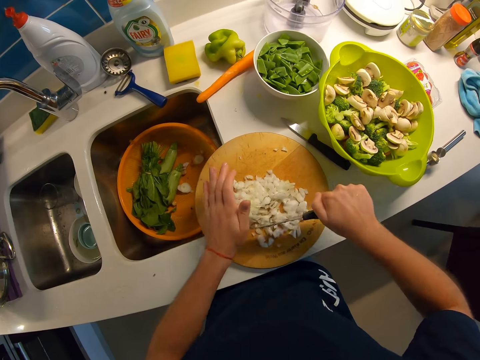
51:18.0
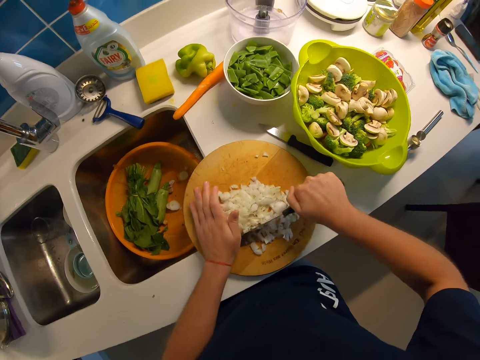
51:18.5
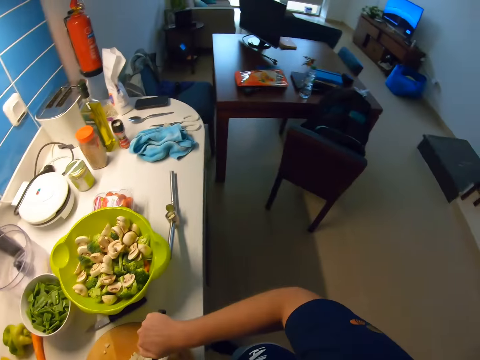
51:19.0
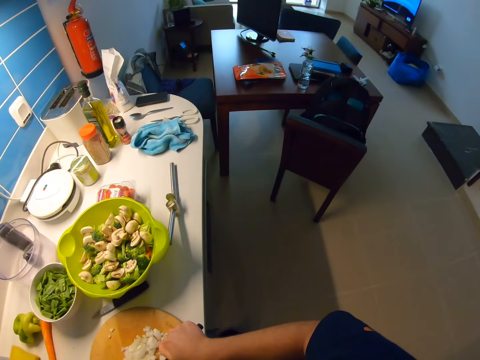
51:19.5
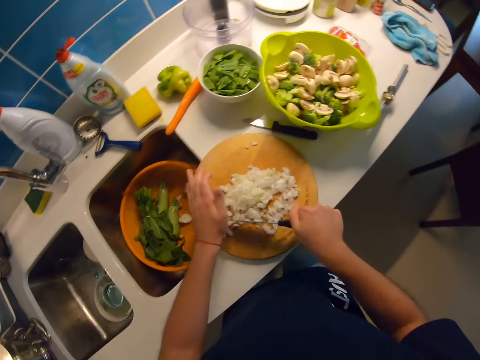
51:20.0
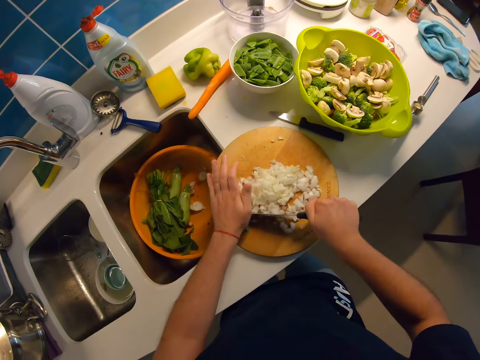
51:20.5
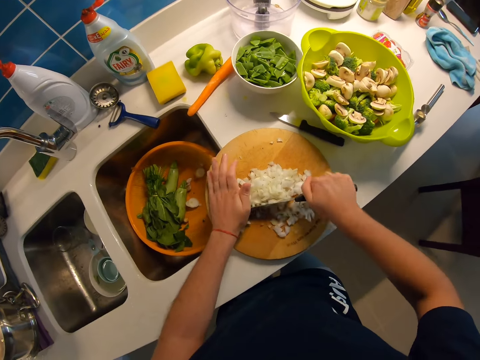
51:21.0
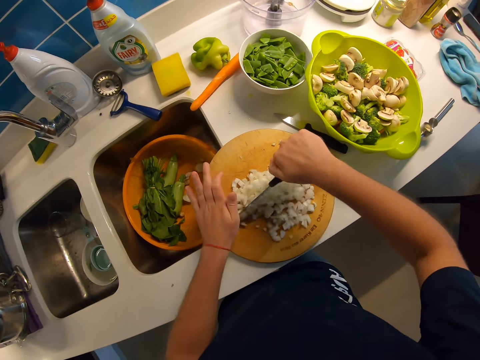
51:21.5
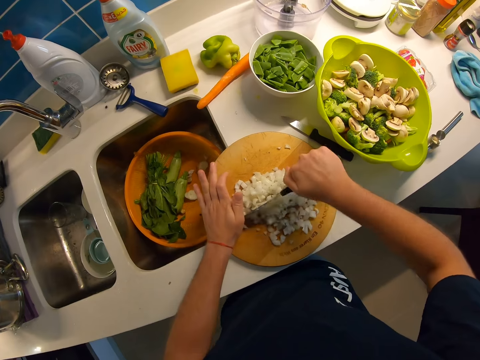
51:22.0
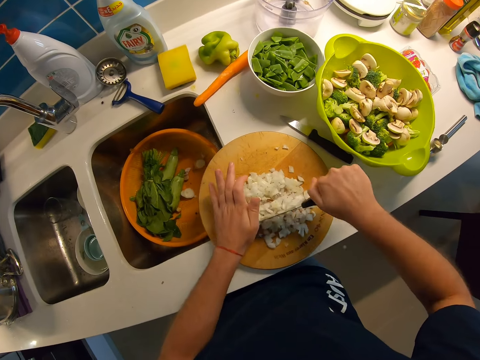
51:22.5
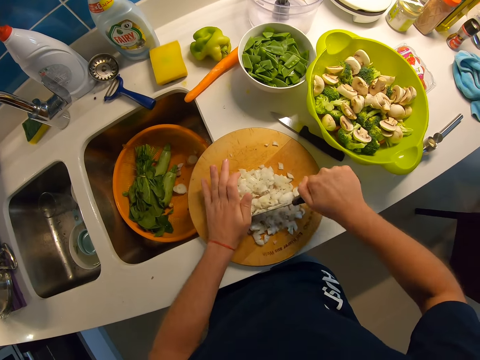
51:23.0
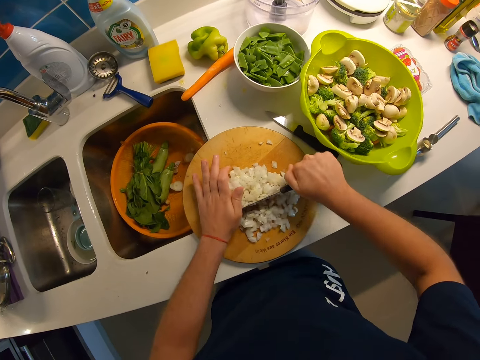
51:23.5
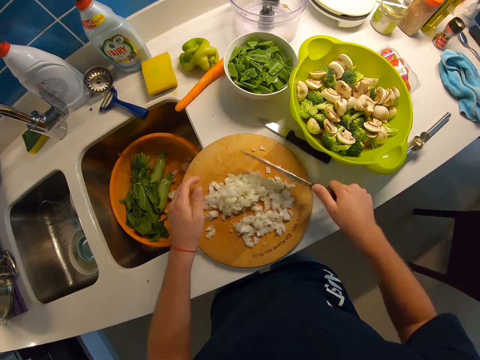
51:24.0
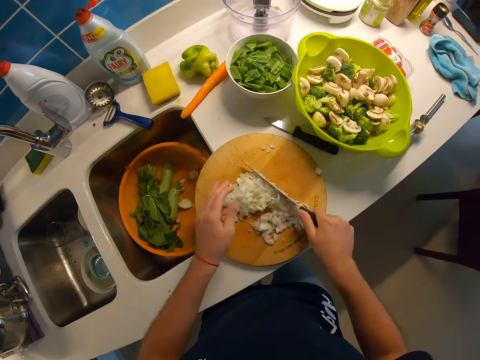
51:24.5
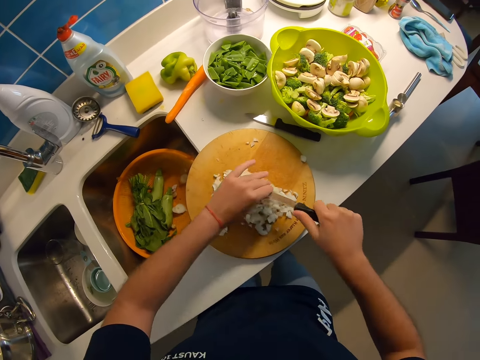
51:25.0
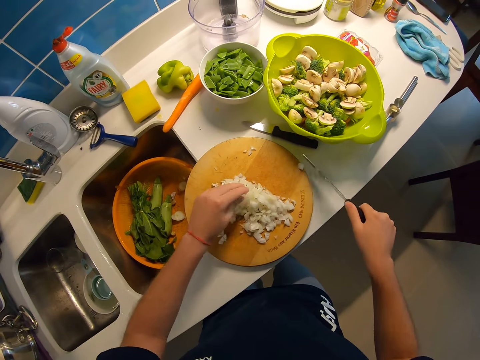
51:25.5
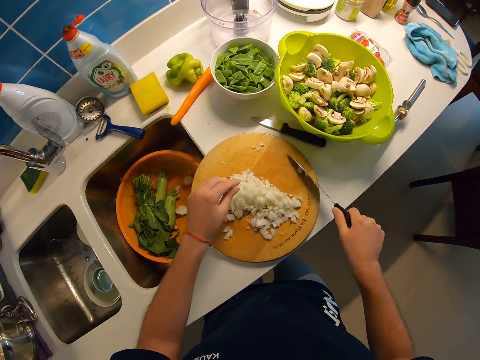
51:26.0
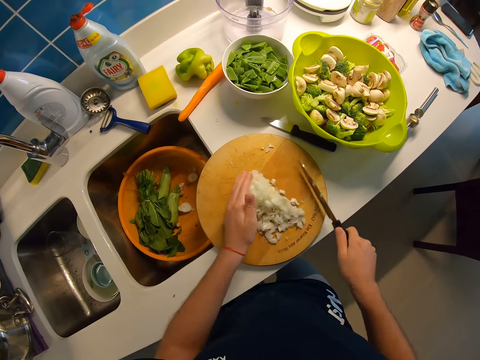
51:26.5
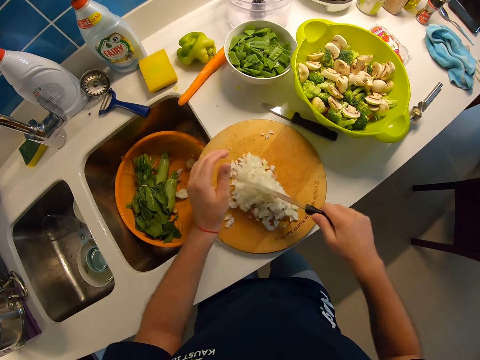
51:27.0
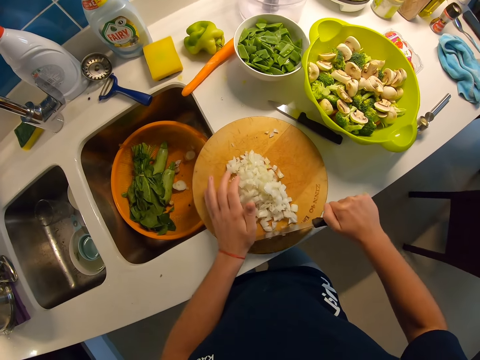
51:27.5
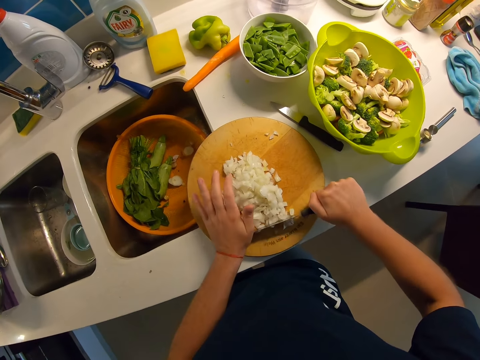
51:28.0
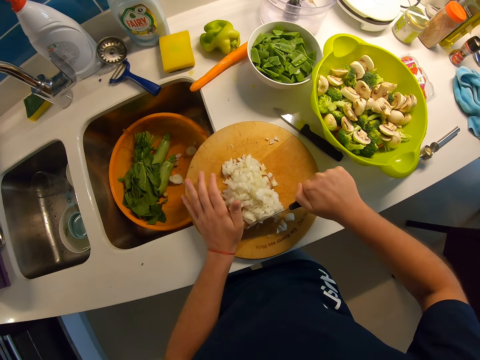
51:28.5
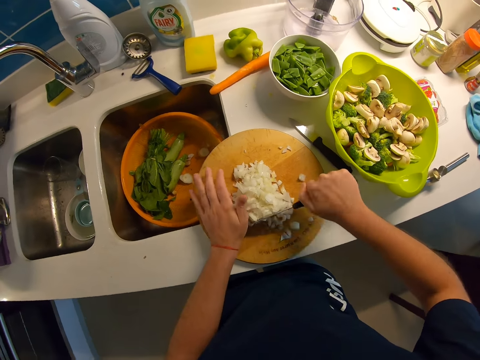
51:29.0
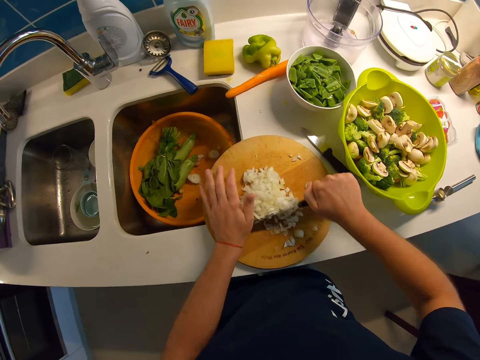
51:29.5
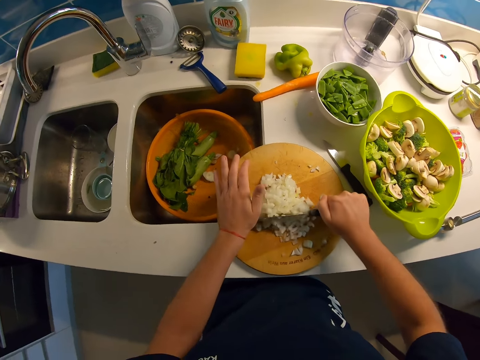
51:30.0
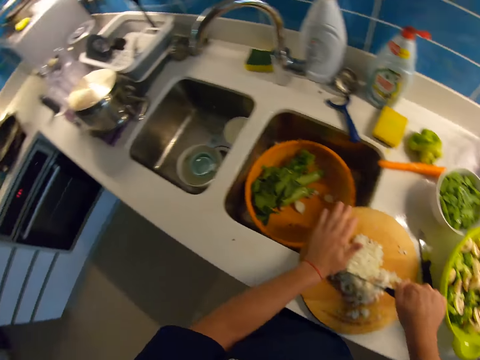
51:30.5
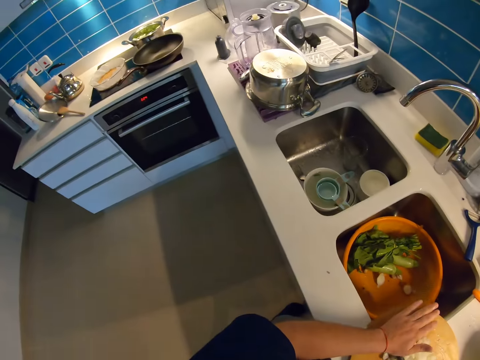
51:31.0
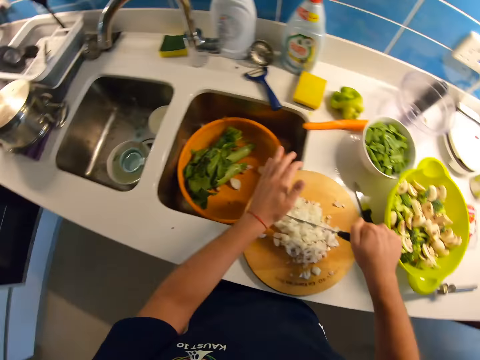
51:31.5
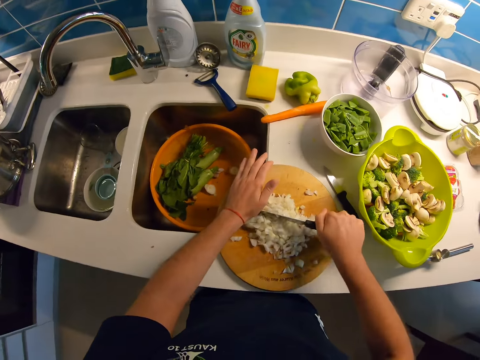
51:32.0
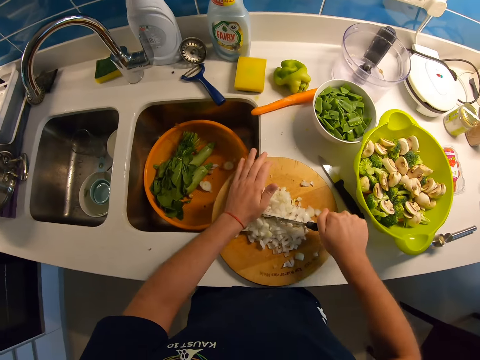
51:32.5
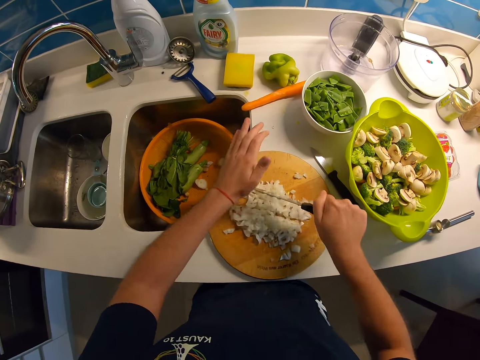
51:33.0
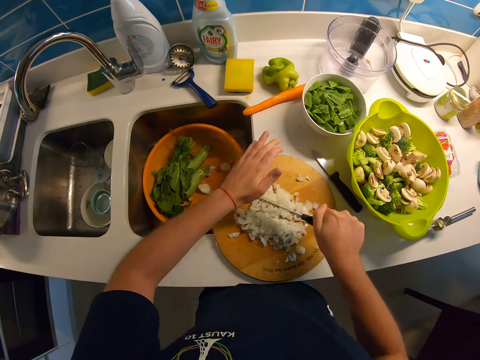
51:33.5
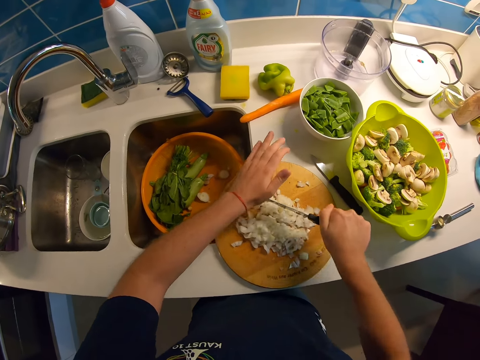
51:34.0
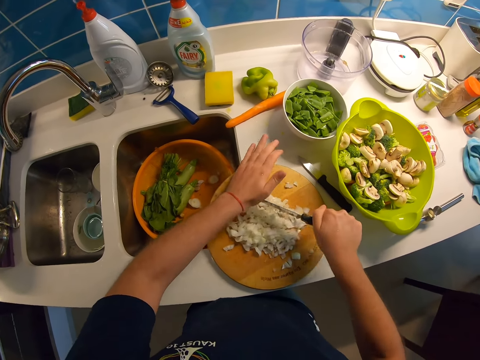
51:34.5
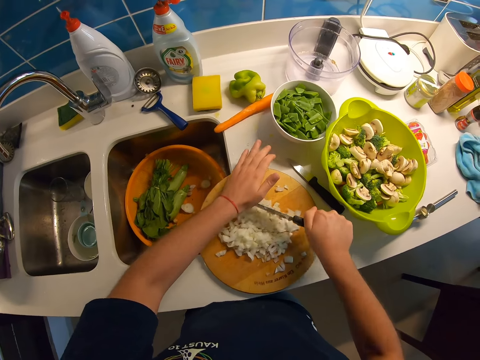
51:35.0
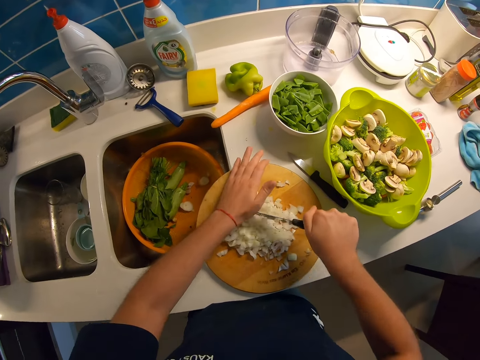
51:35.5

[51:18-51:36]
The camera wearer looks around the house. They cut the onions. They look around the kitchen. They cut the onions.

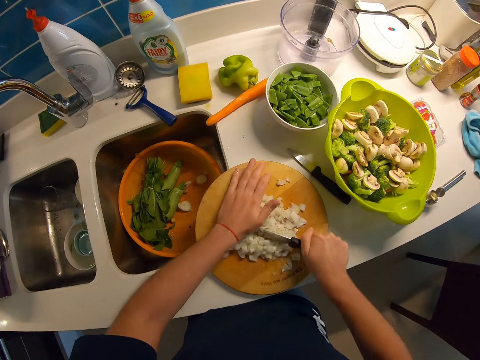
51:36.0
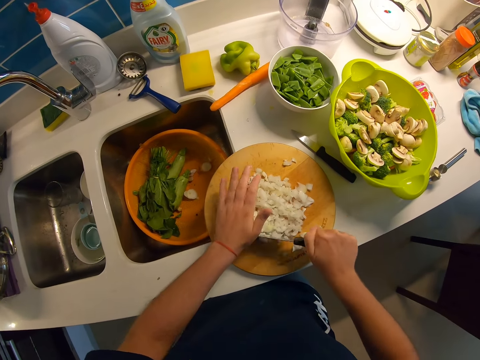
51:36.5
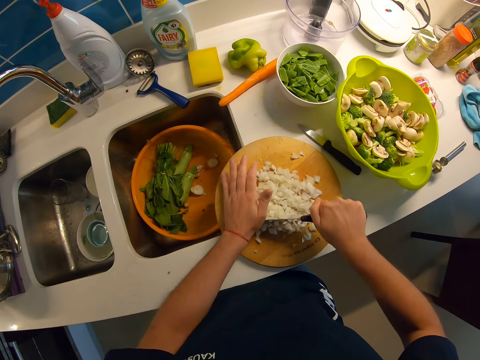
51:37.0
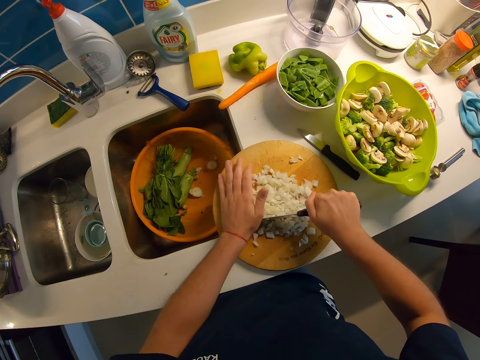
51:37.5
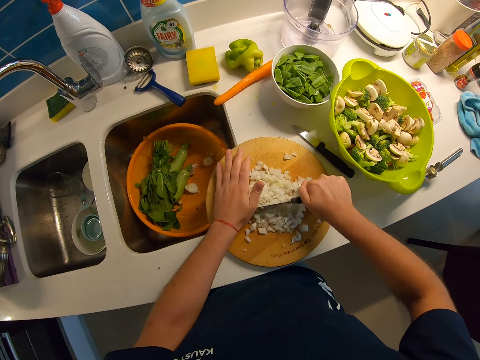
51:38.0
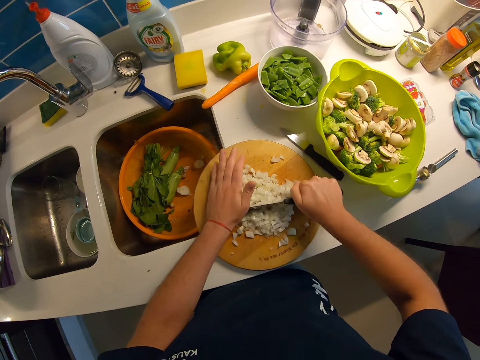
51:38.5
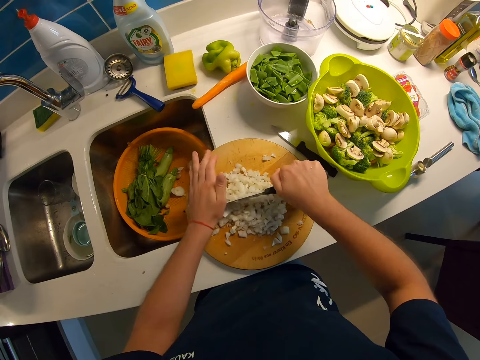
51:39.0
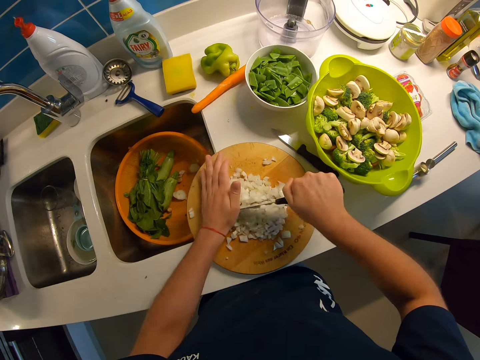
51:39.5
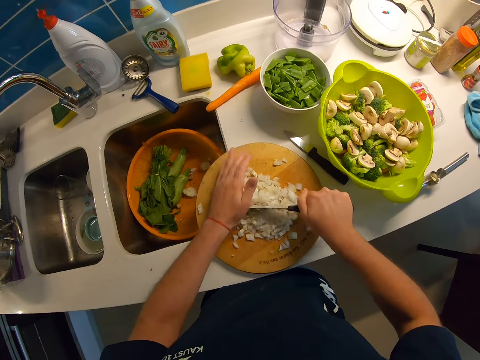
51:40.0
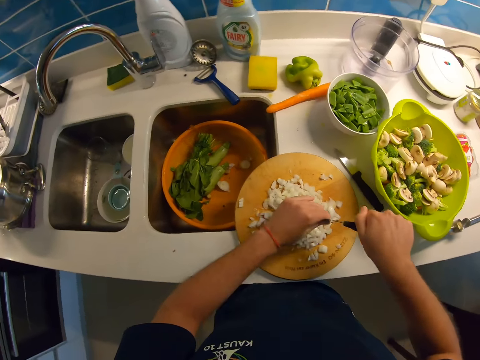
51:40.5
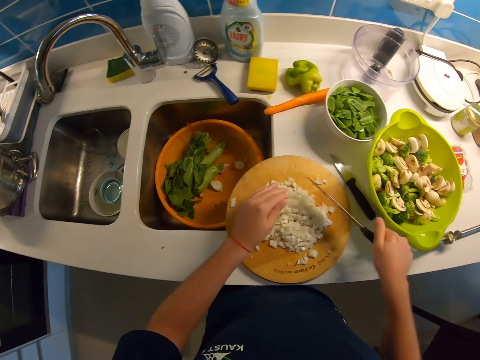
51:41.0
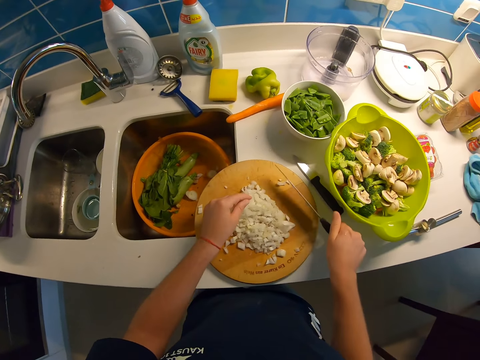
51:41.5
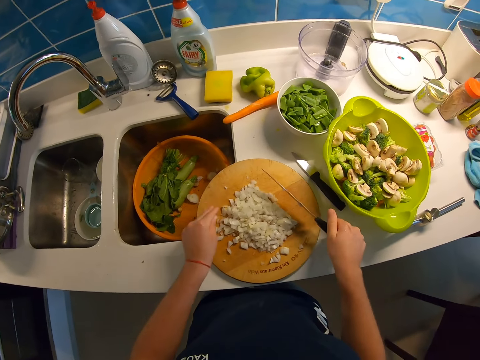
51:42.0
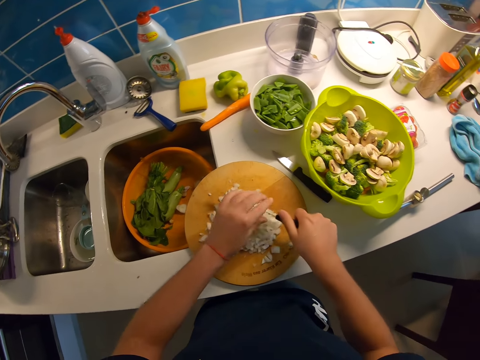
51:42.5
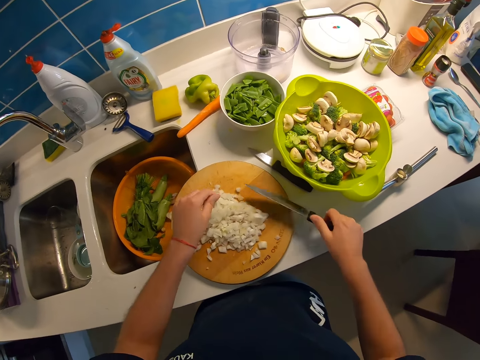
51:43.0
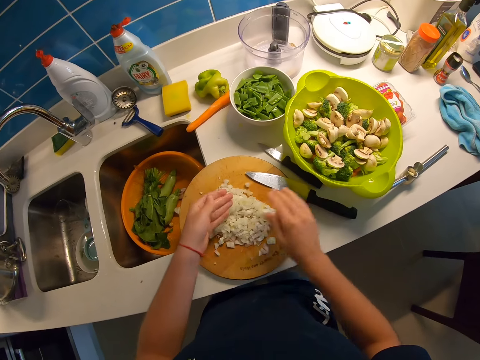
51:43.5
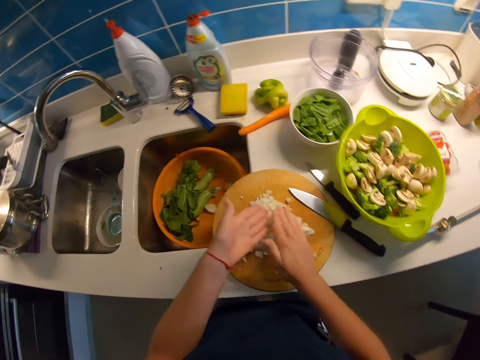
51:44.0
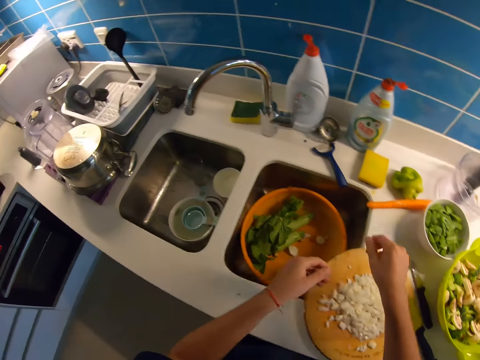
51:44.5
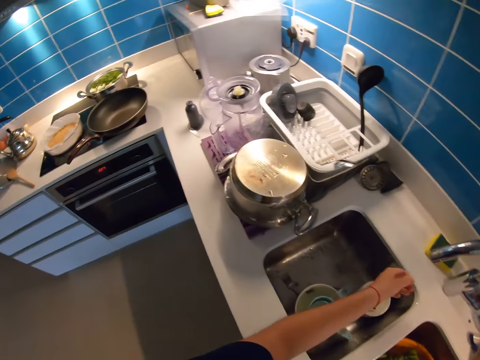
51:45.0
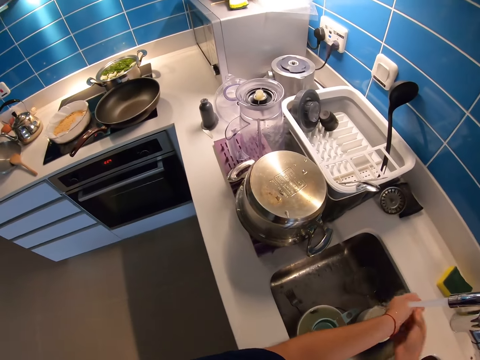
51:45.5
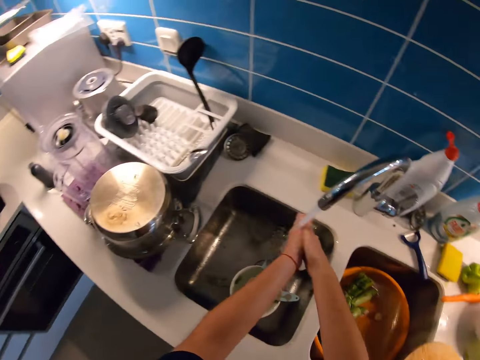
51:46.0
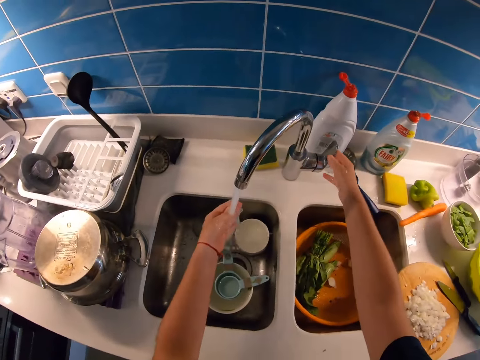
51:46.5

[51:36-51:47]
The camera wearer drops the longer knife in her right hand on the cutting table. She dusts her right hand against her left hand. She turns the tap knob with her right hand to turn on running water. She places her left hand under running water. She washes her hand. She places her right hand under running water. She rubs her left and right hands against each other. She turns the tap knob with her right hand to turn off running water.
